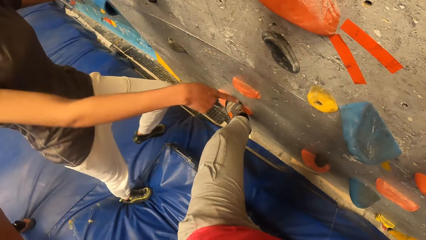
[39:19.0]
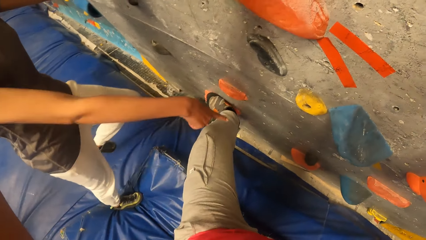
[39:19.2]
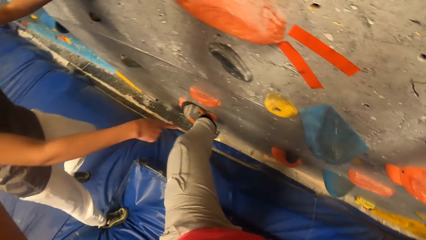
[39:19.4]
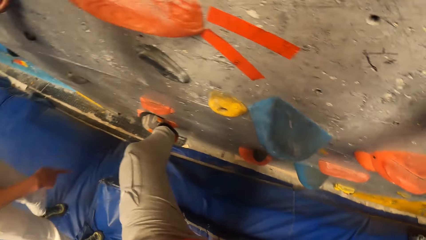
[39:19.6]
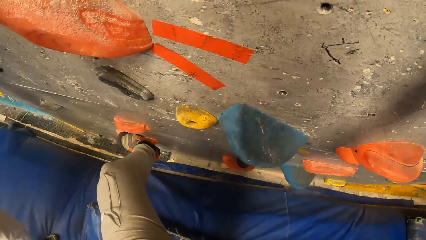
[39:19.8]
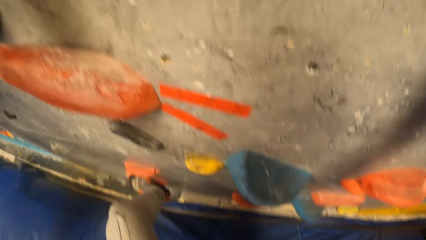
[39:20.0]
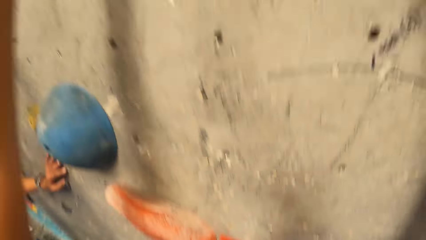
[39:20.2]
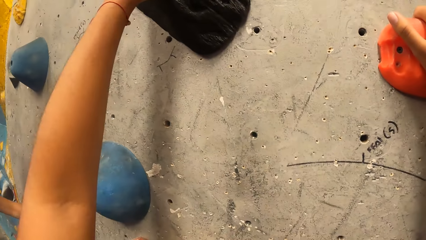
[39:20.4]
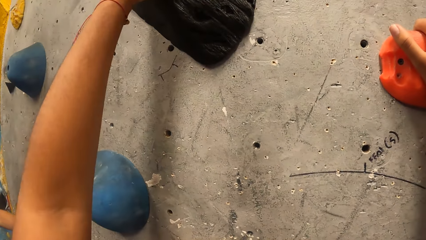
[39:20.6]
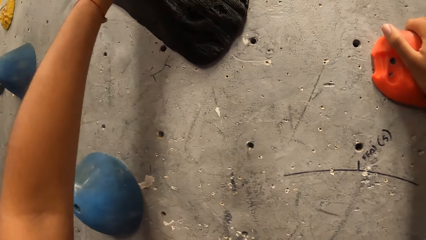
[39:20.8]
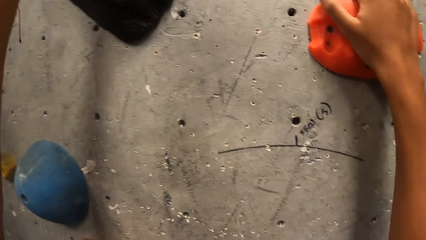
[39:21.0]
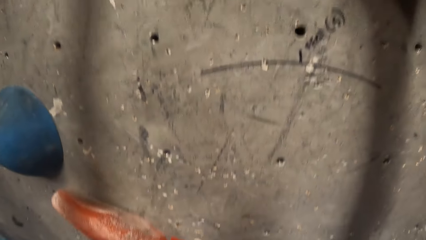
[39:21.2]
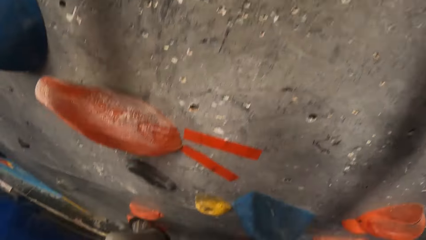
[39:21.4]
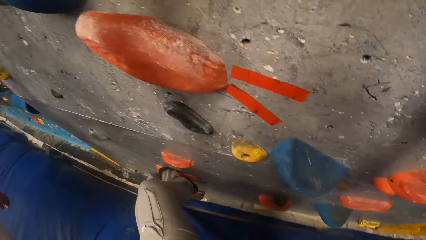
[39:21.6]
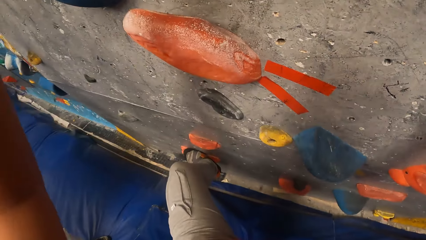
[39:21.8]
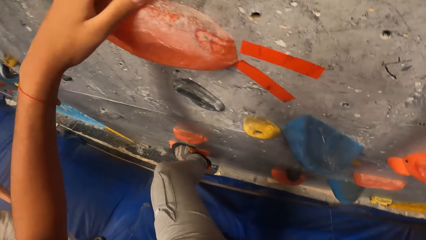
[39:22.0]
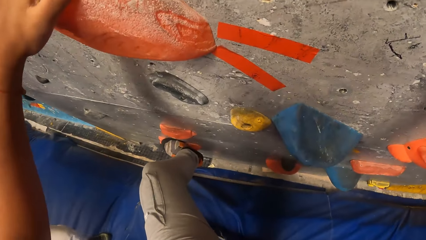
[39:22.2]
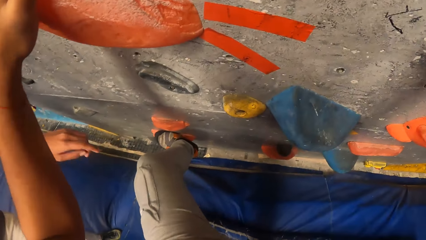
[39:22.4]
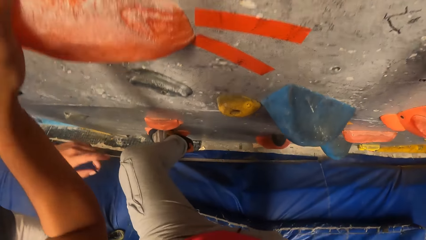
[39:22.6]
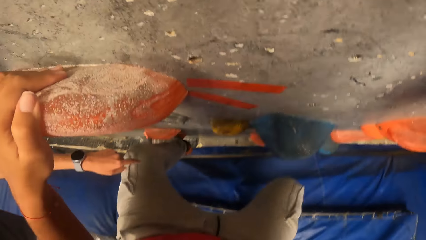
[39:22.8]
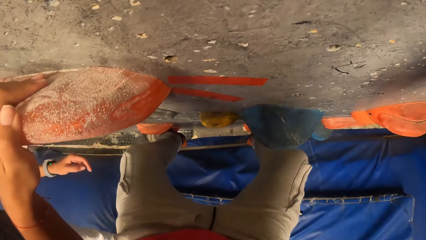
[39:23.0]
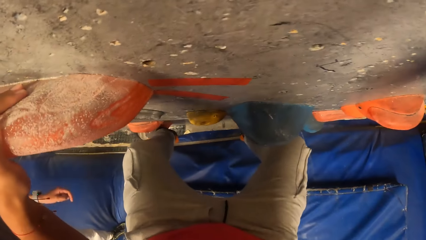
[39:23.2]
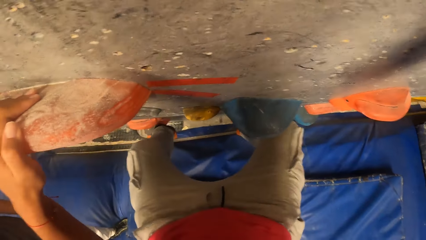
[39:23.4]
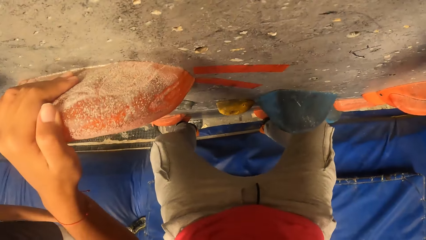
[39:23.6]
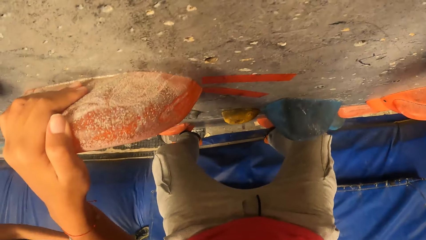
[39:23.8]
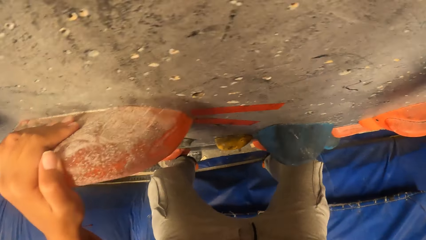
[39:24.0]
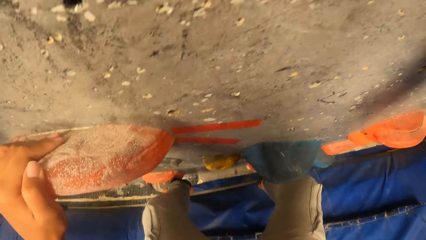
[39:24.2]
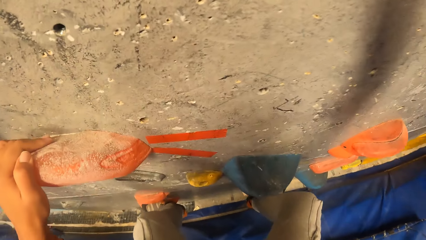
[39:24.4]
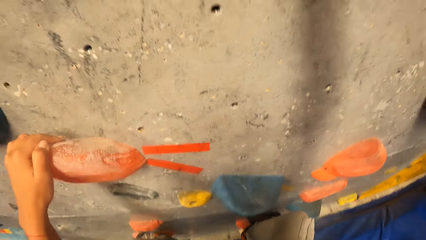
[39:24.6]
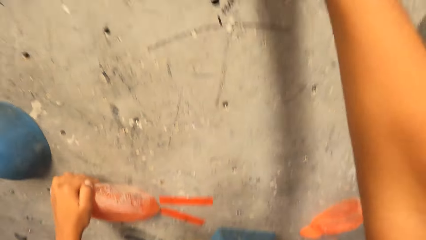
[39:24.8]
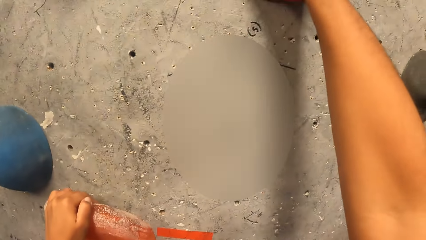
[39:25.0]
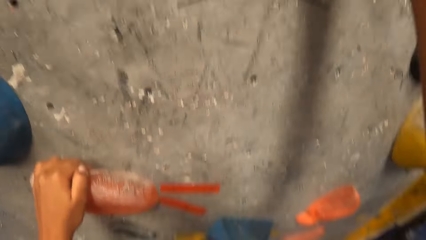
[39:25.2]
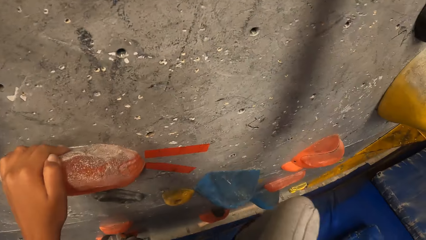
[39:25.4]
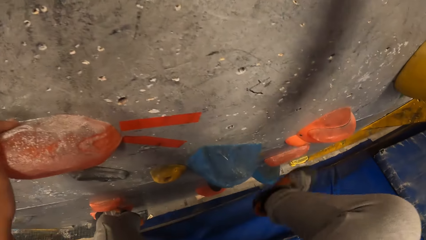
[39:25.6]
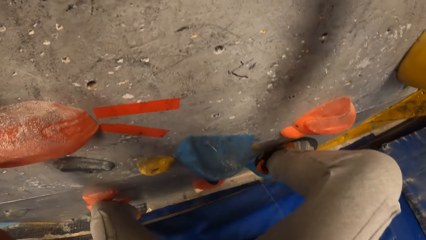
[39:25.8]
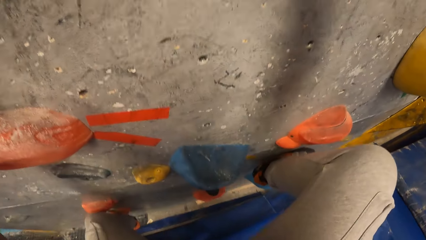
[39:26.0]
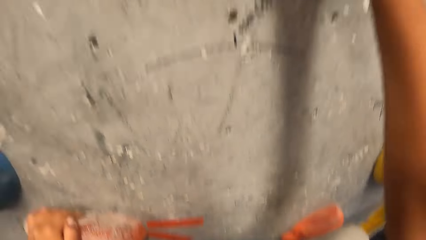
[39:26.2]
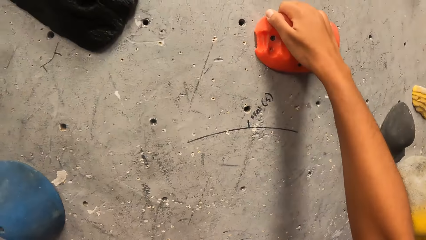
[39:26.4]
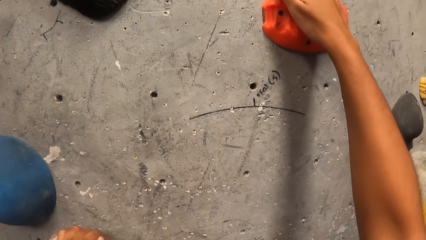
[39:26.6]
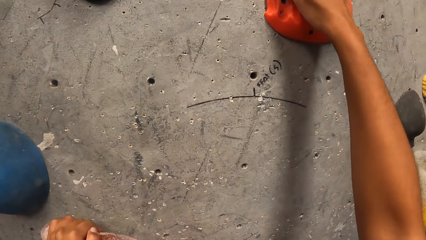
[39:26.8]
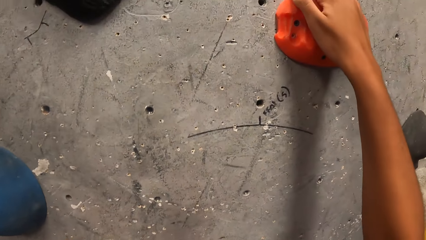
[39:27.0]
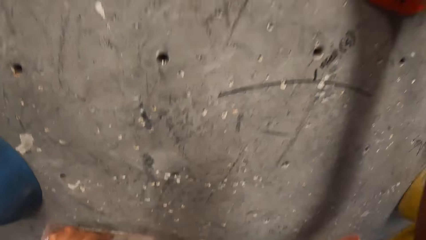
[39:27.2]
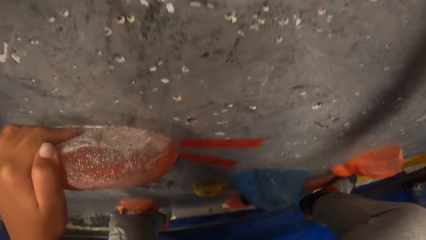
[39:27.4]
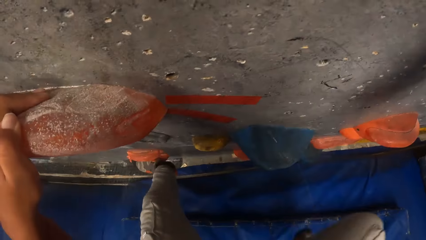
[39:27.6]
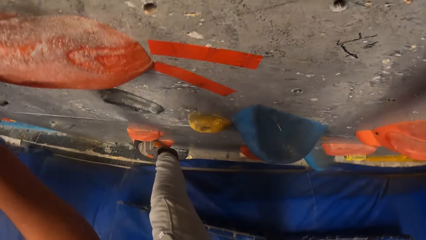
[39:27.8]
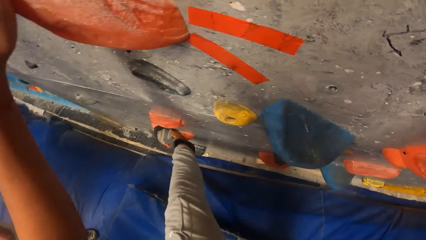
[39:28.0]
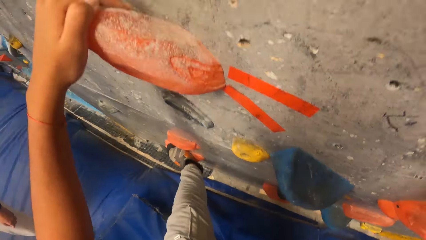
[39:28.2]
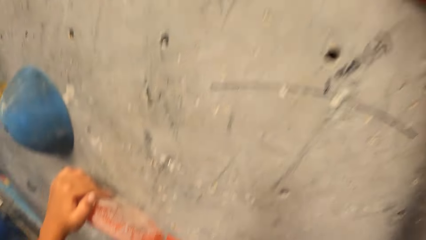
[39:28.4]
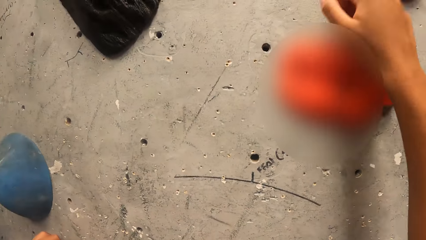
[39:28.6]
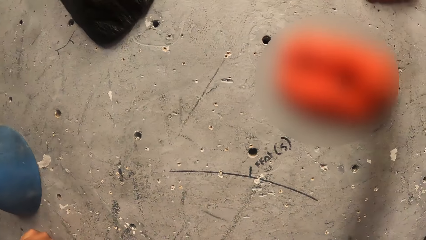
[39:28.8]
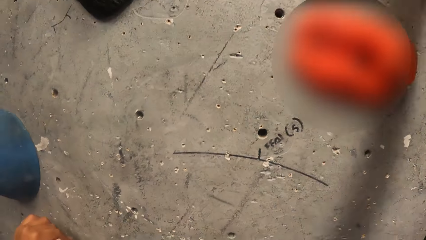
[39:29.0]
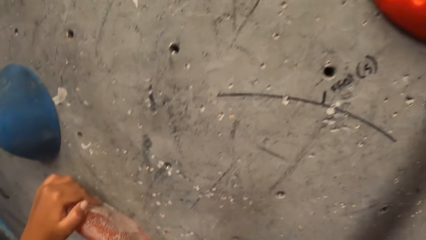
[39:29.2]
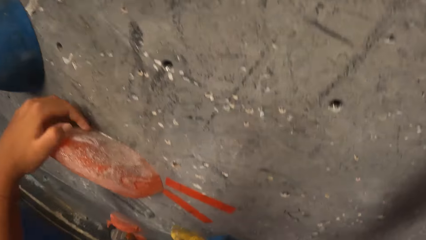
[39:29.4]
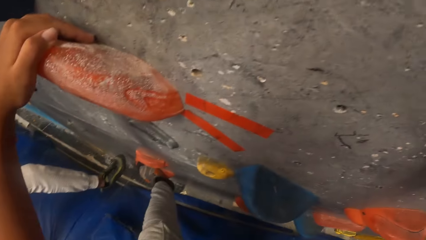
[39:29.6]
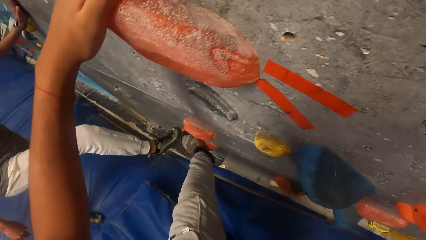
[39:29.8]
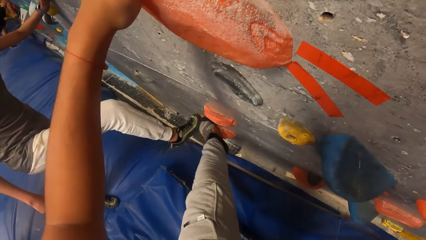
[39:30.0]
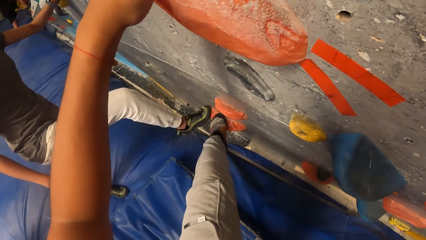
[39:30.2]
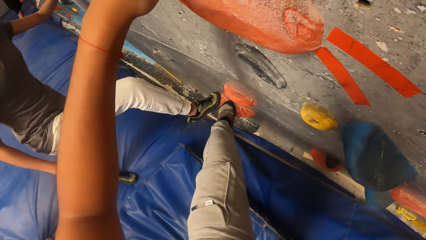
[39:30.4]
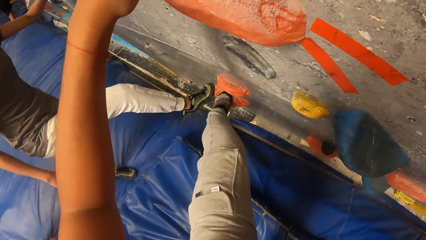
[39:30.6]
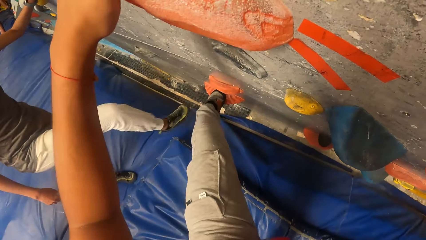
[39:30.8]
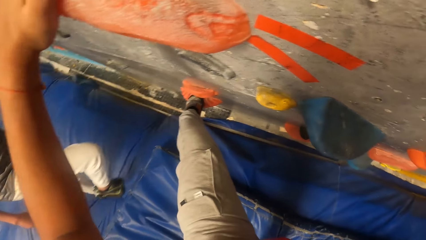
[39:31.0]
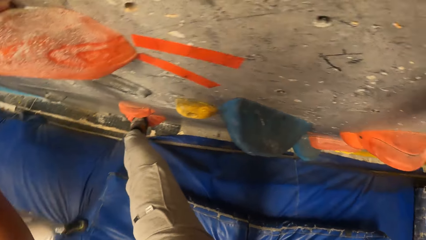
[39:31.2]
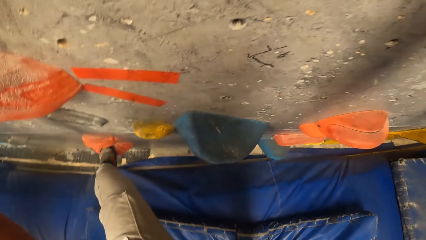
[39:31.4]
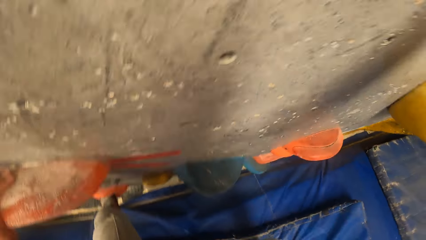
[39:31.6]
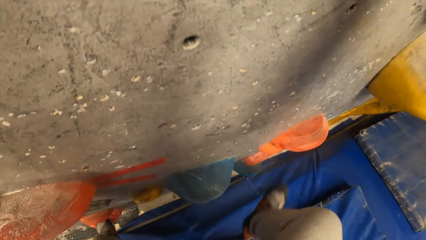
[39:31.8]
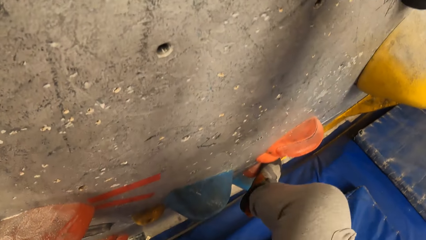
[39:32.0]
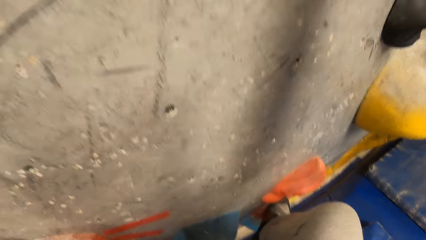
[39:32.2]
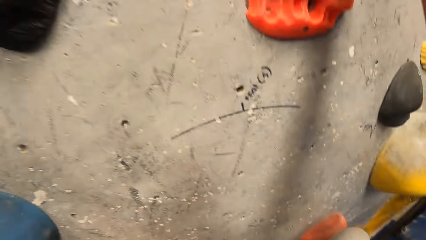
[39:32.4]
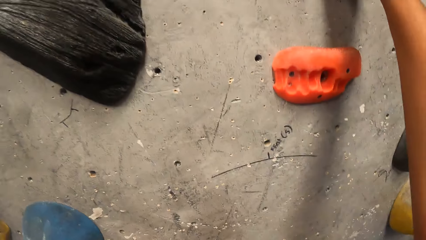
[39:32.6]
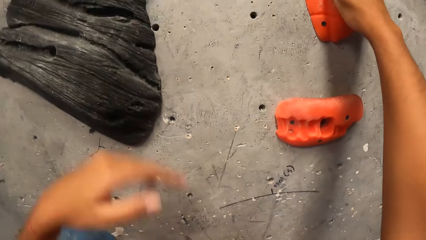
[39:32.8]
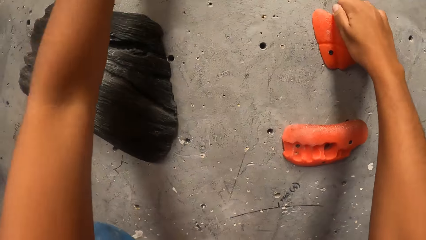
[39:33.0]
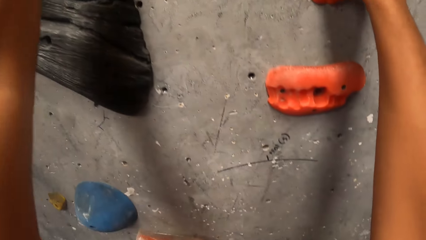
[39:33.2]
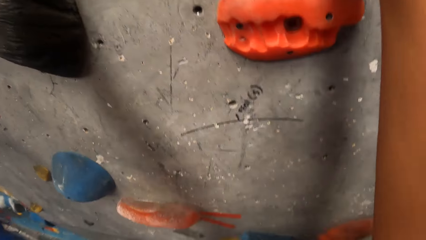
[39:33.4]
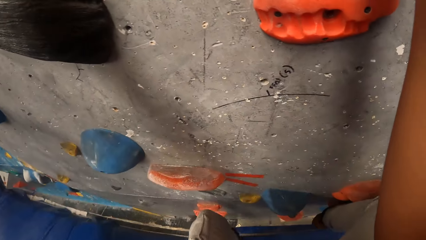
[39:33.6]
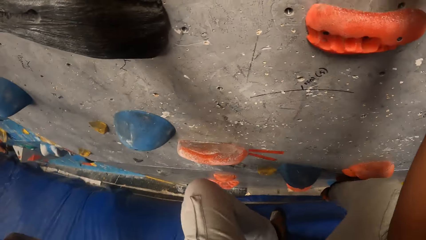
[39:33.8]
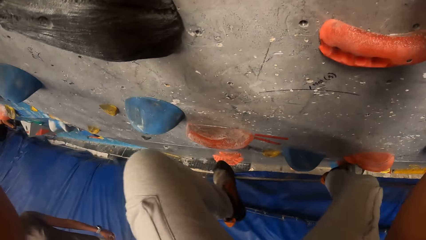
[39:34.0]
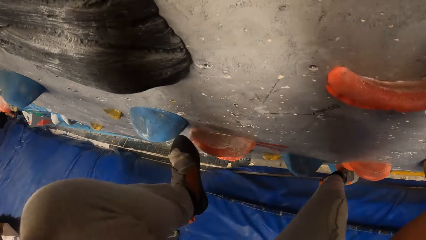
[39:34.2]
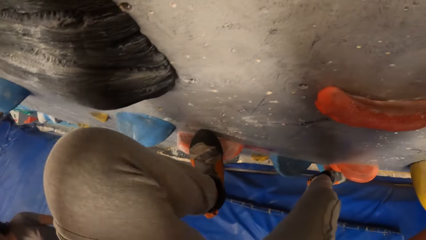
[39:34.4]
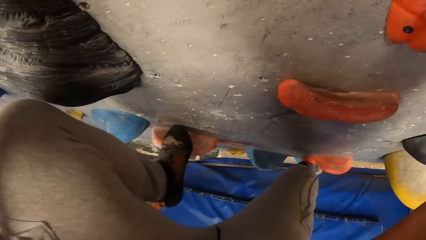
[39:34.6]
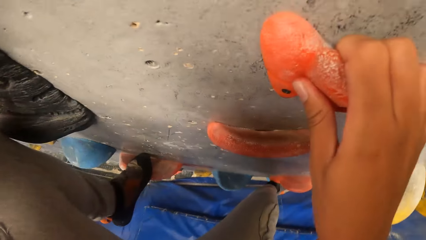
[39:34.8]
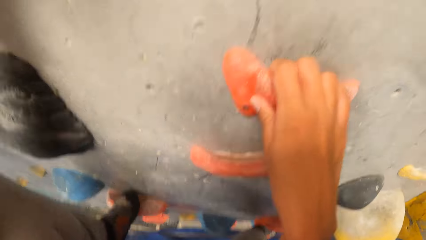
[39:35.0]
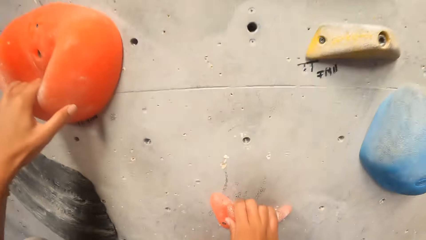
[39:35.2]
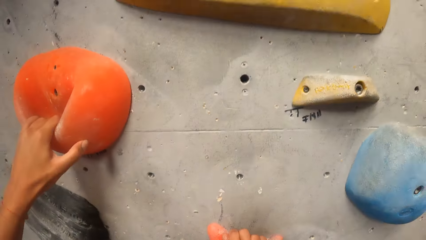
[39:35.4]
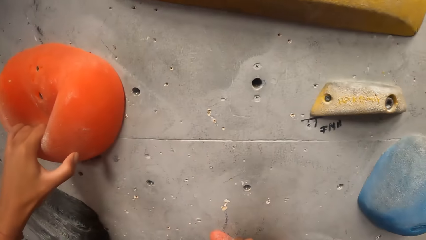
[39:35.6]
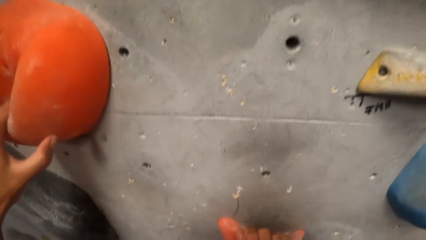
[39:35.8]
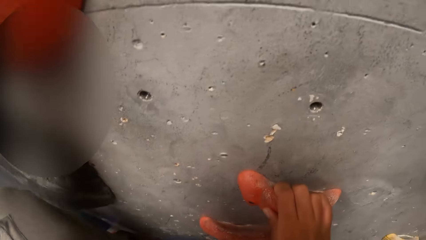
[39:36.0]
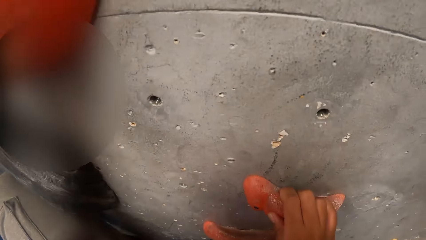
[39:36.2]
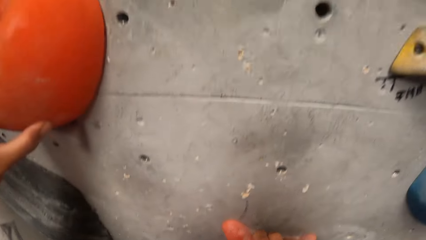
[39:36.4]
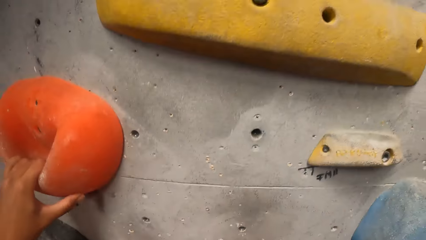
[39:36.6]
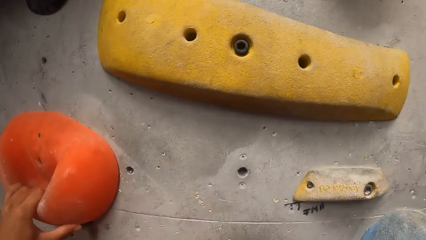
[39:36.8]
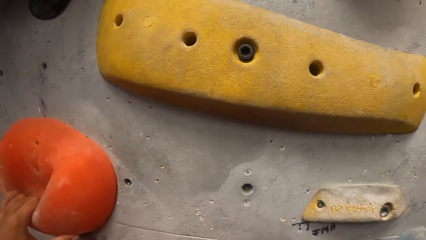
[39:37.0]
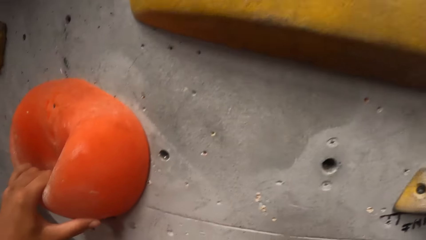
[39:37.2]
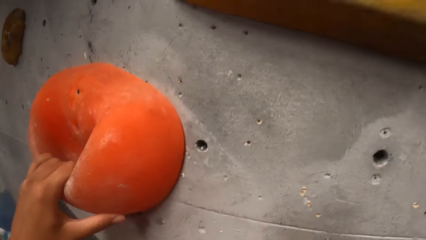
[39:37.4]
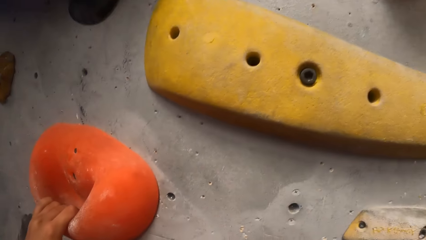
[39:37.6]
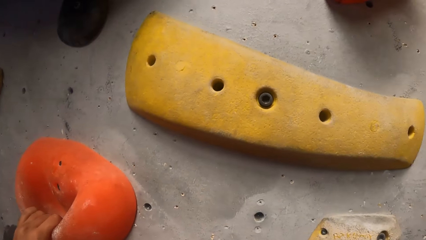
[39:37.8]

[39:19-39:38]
The woman moves to the wall. The woman instructs the camera wearer. The camera wearer climbs up the wall with her hands and feet. She climbs down the wall with her hands and feet. The woman instructs the camera wearer. The camera wearer climbs up the wall with her hands and feet.
